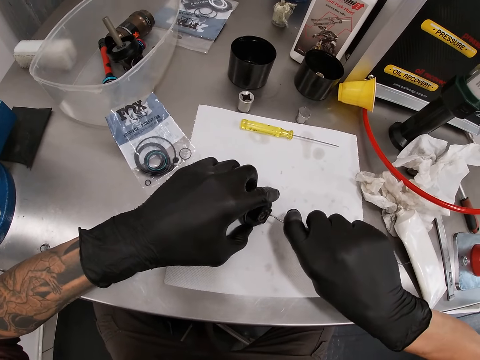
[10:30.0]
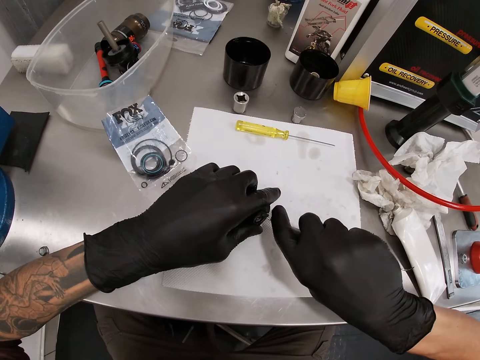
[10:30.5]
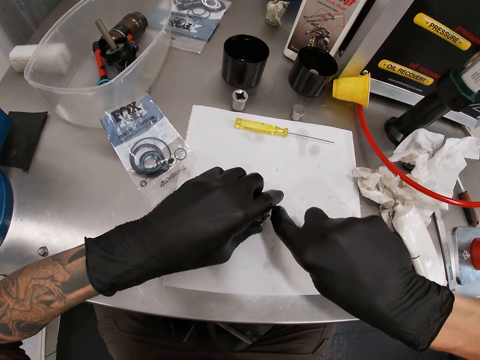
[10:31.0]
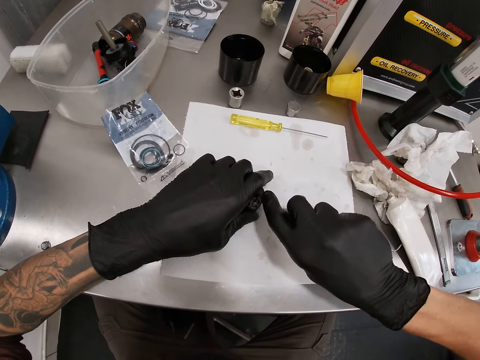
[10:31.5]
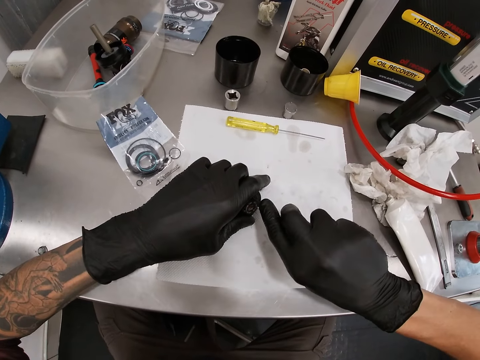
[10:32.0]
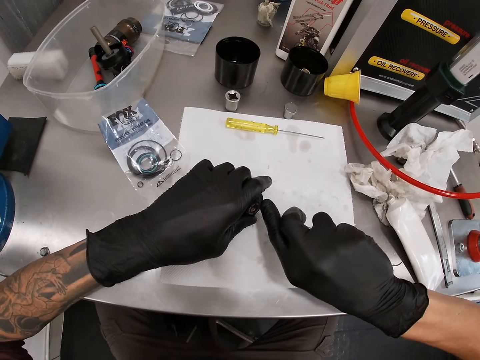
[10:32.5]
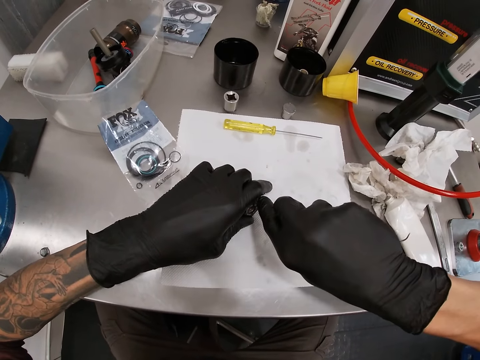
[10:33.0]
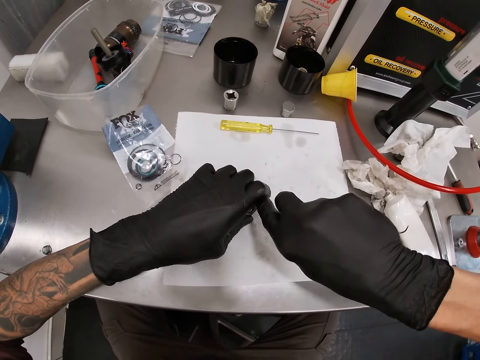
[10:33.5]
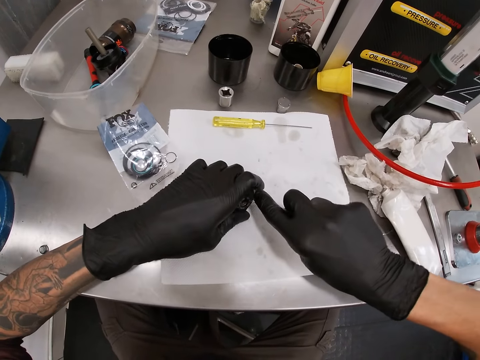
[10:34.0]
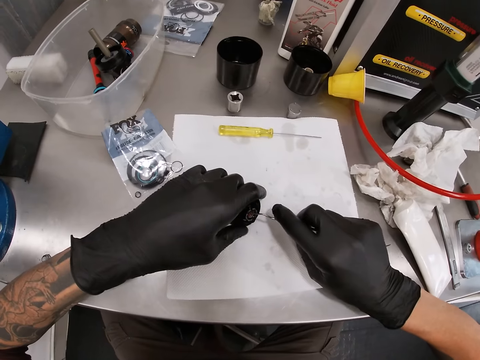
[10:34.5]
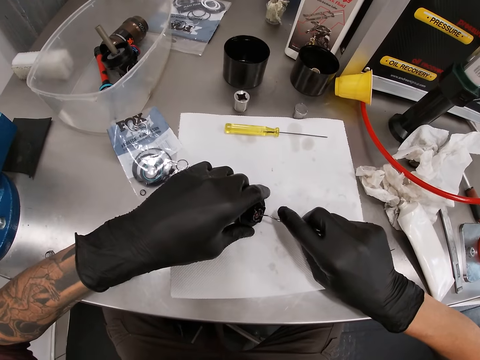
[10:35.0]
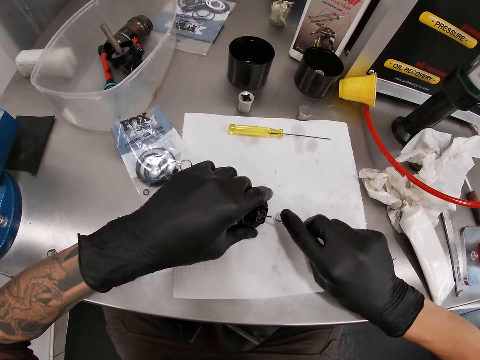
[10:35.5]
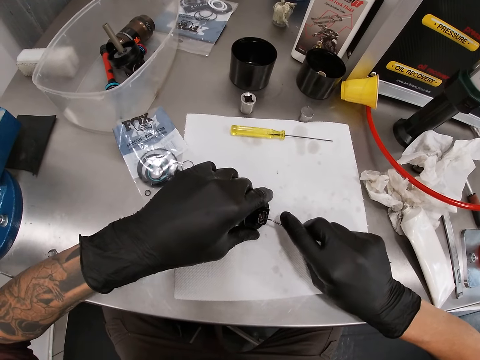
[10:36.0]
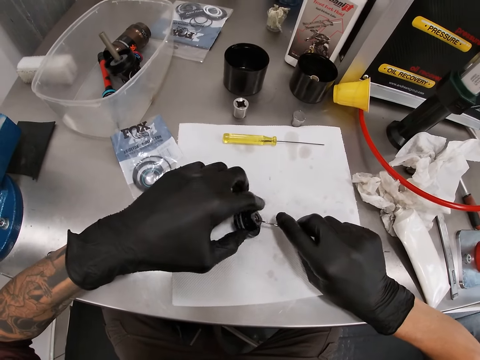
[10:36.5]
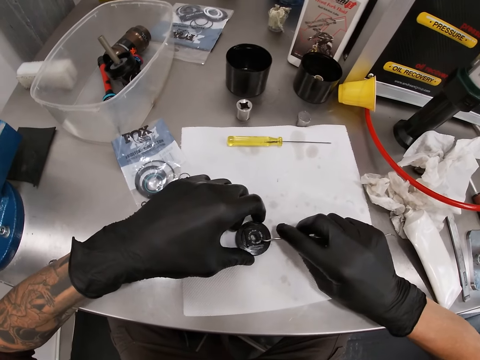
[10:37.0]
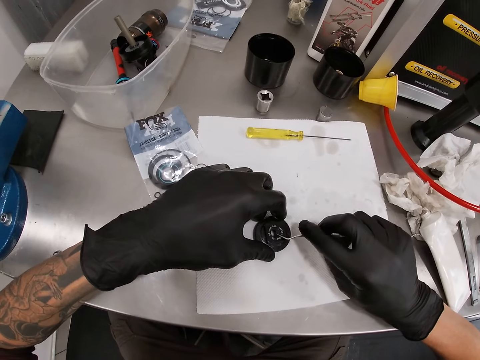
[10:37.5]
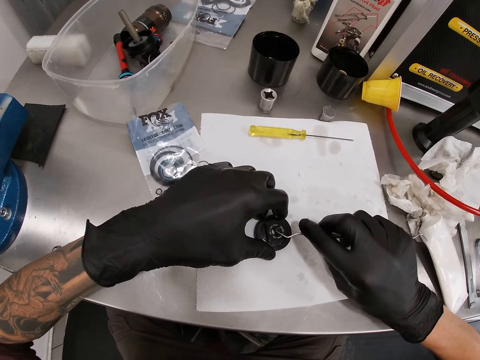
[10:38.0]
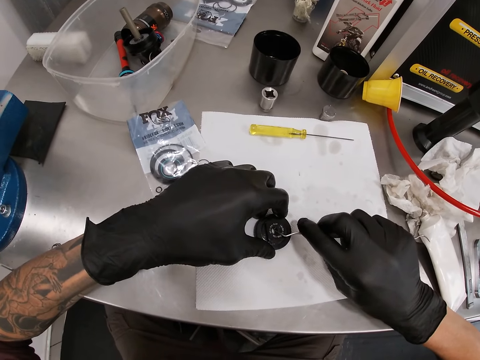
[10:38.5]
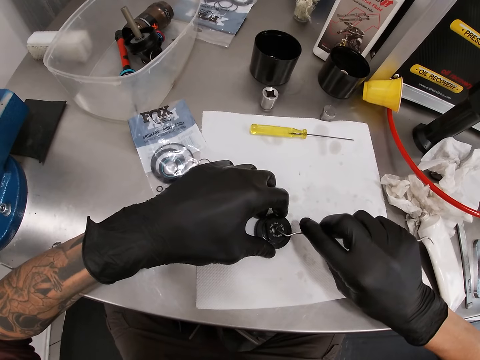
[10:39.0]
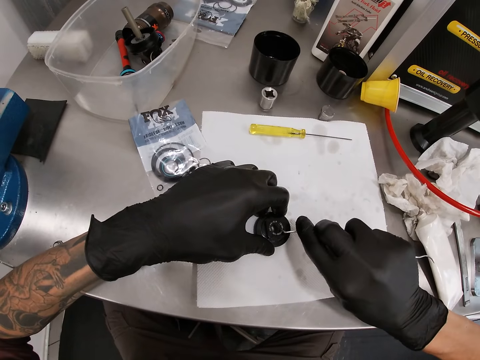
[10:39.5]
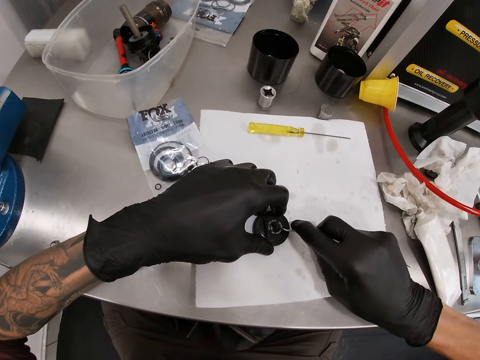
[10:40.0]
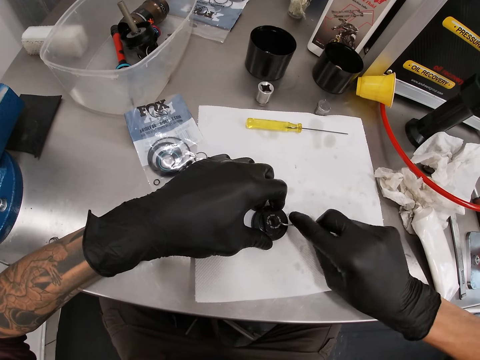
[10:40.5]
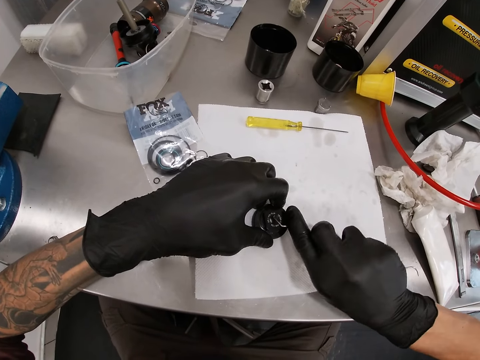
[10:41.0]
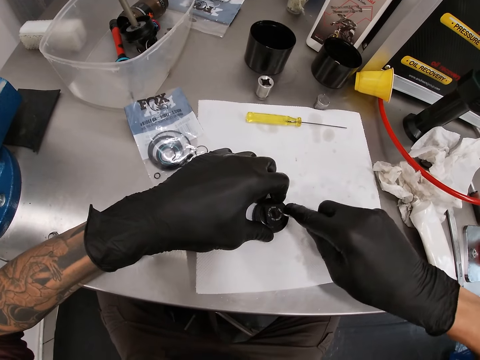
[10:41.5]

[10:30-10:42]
The camera wearer rotates the valve cap on the table with his left hand. He scrapes the valve cap in his left hand with the picker tool in his right hand.

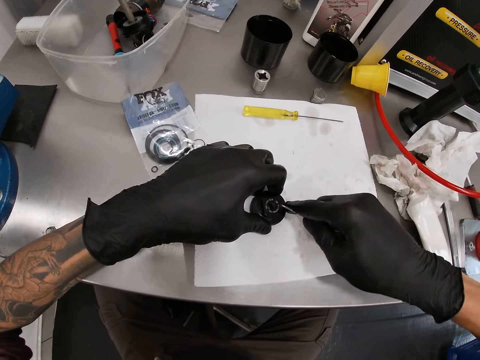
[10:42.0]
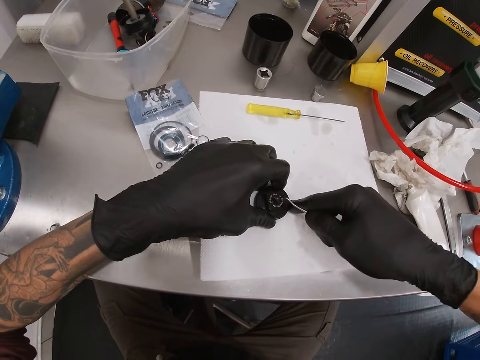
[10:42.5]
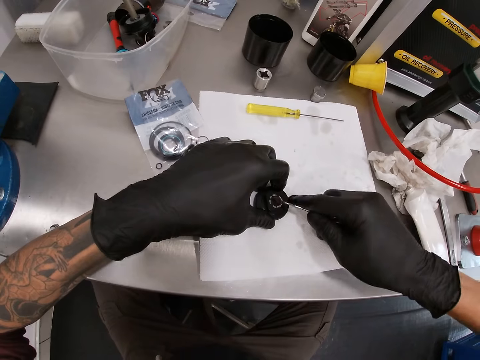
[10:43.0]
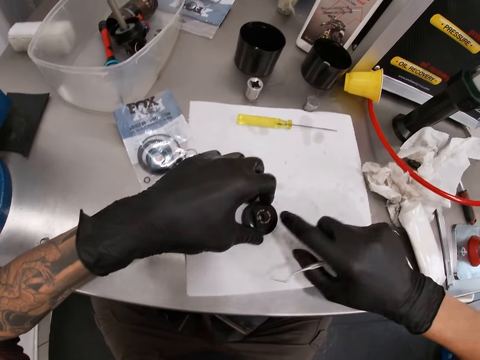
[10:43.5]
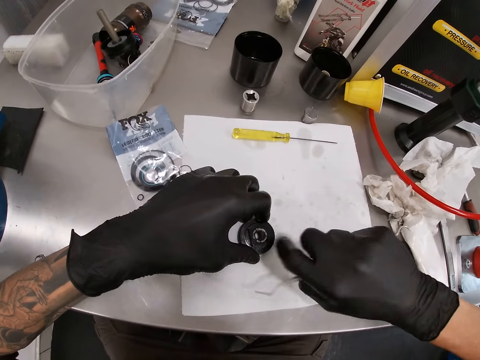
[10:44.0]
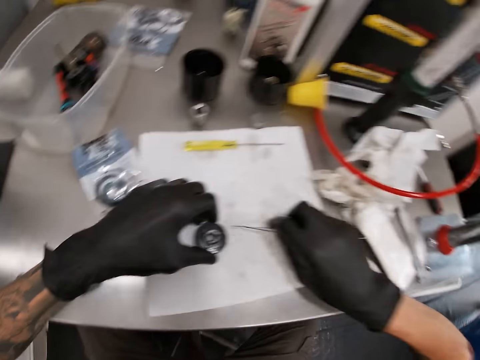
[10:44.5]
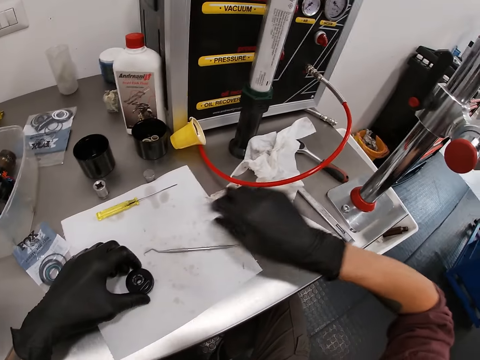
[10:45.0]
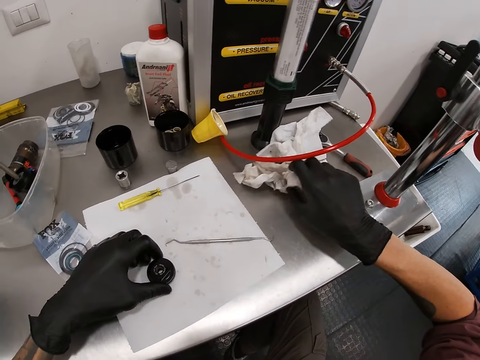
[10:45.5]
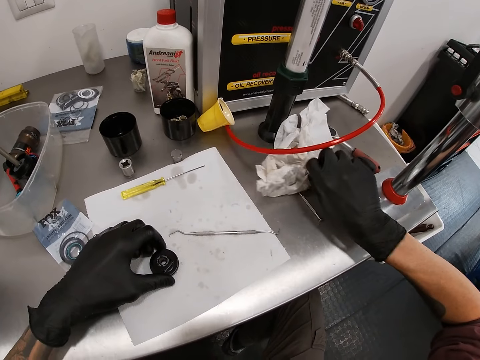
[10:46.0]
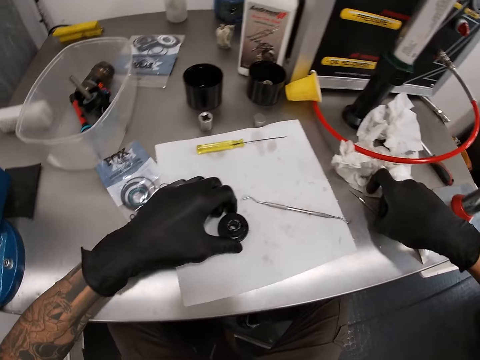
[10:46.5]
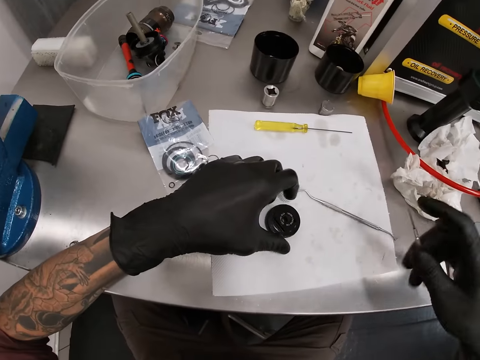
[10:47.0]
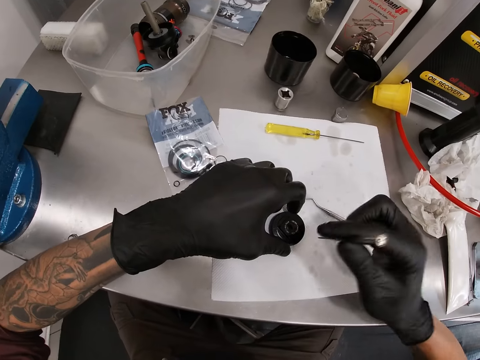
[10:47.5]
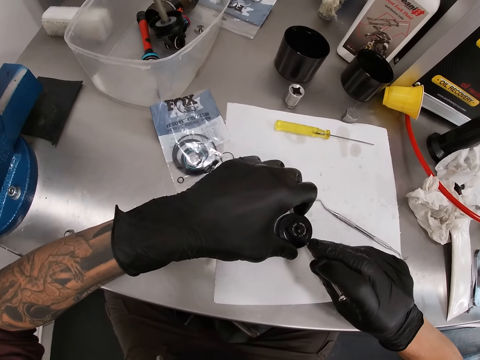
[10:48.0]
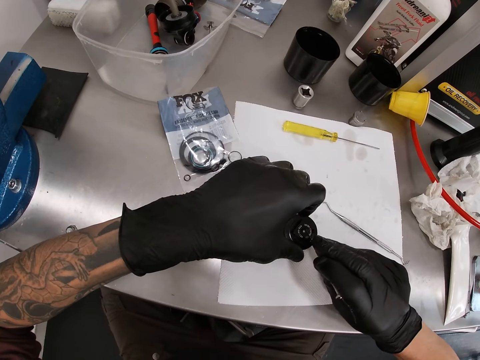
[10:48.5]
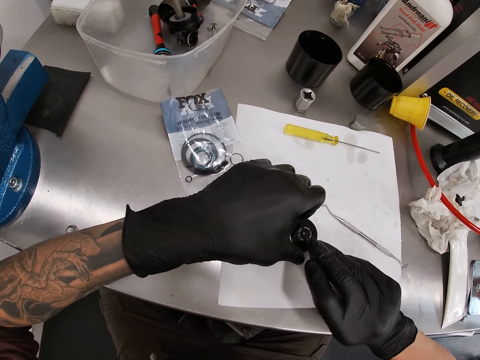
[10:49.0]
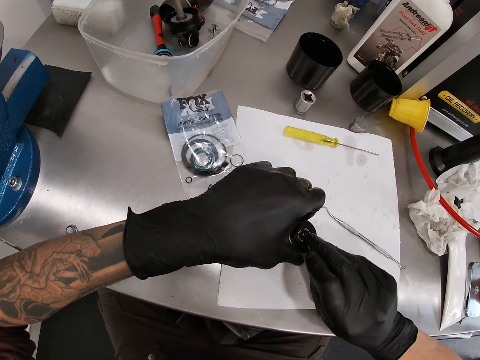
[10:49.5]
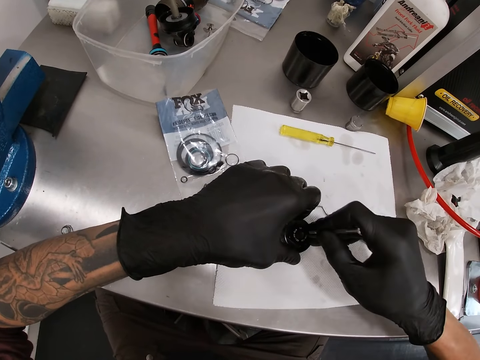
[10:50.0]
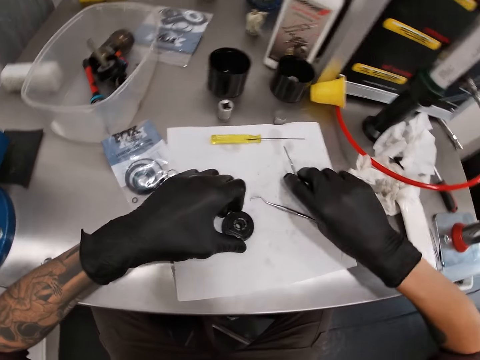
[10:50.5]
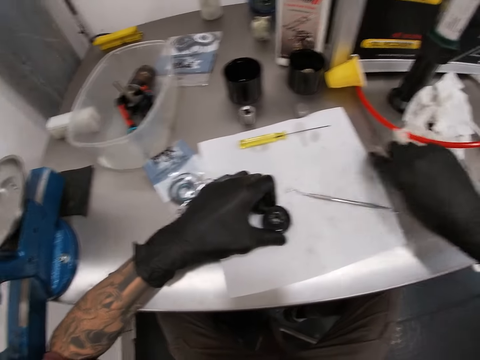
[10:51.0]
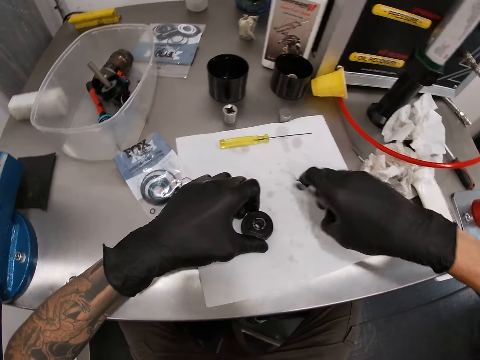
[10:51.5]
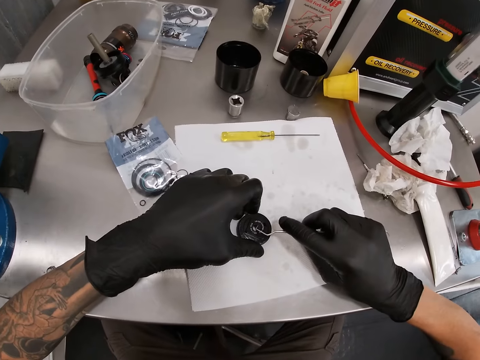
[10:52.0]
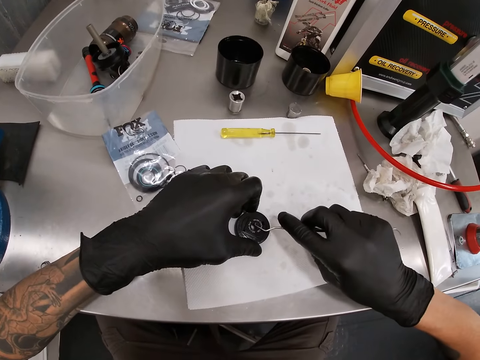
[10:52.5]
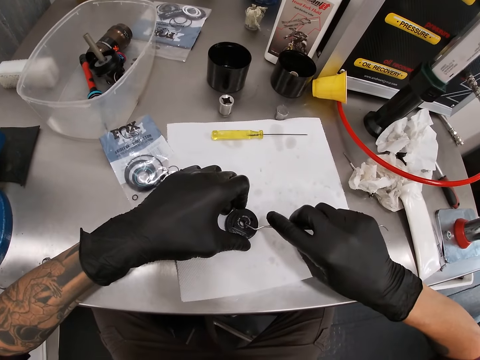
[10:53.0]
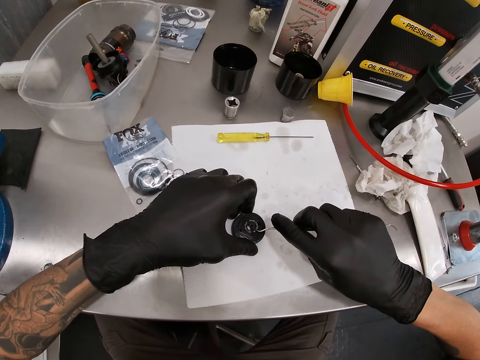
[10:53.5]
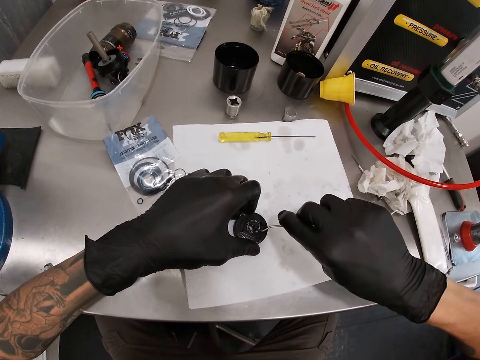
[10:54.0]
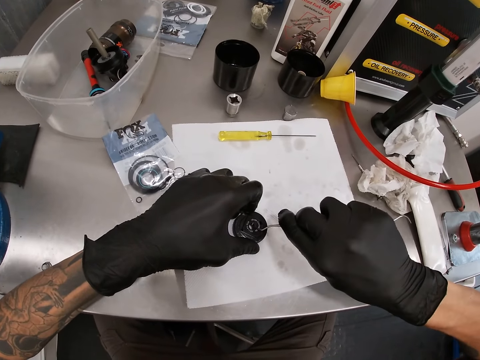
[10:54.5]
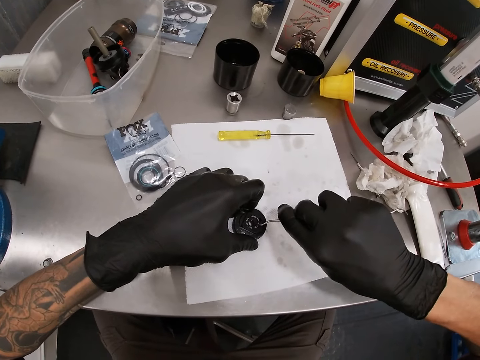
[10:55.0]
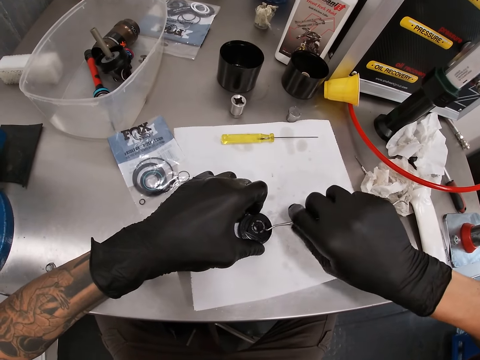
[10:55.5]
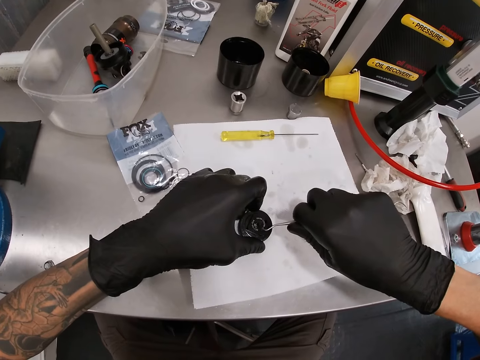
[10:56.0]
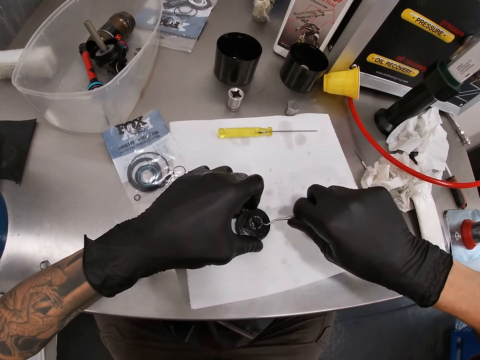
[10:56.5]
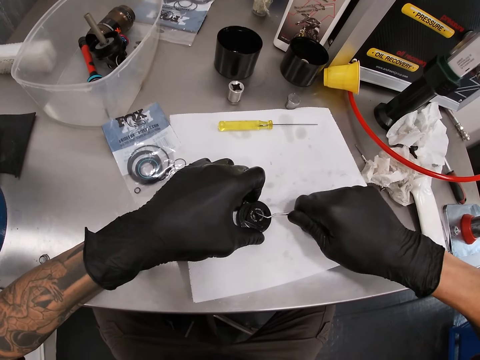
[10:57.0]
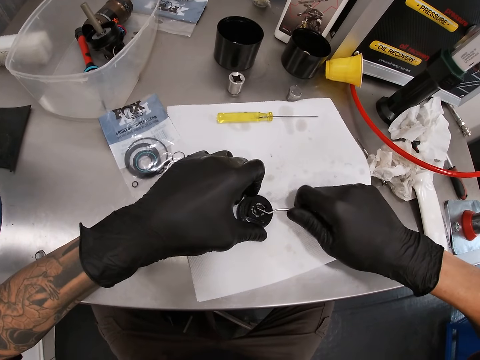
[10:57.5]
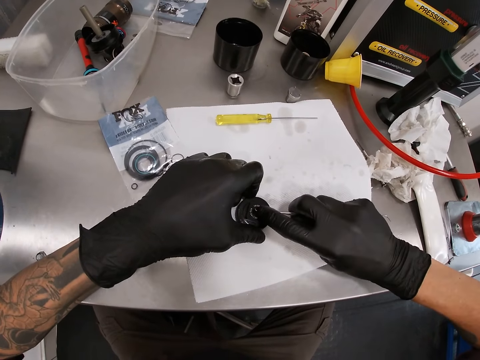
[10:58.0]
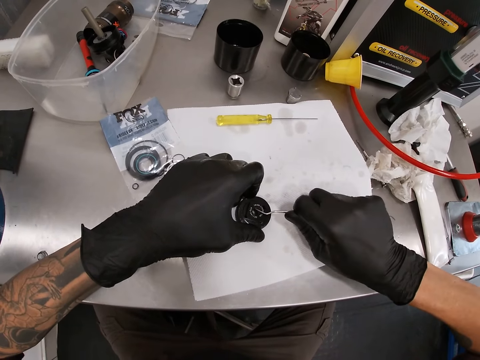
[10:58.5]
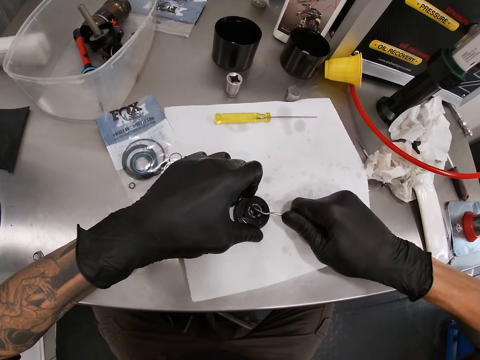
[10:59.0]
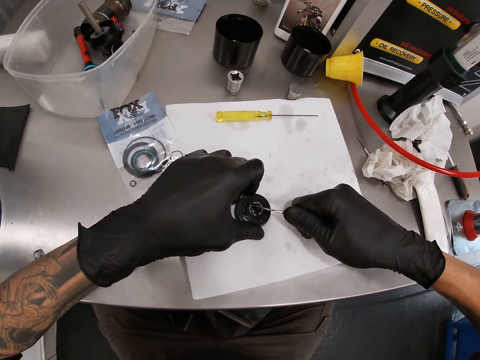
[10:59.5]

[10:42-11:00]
The camera wearer touches the valve cap or pressure regulator in his left hand with his right hand. He drops the picker tool in his right hand on the table. He shifts the tissue paper on the table with his right hand. He picks up a screwdriver on the table with his right hand. He scrapes the valve cap in his left hand with the screwdriver in his right hand. He removes something from the pressure regulator. He drops the screwdriver on the table with his right hand. He picks up the picker tool on the table with his right hand. He scrapes the valve cap in his left hand with the picker tool in his right hand. He removes something from the regulator.
